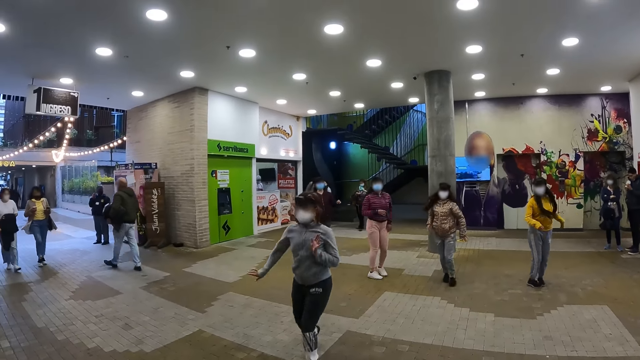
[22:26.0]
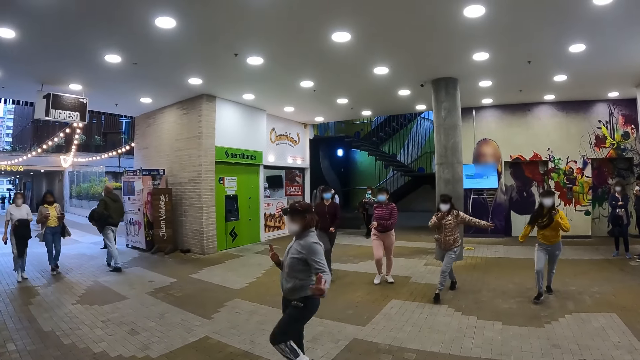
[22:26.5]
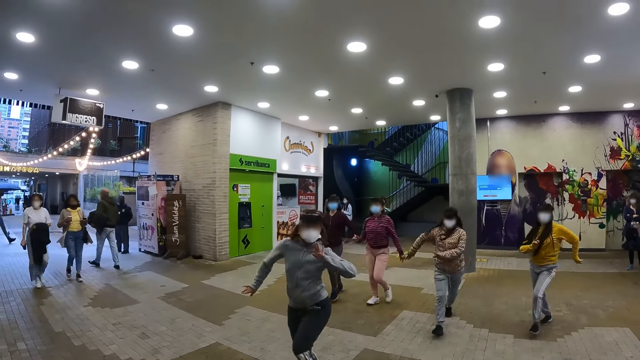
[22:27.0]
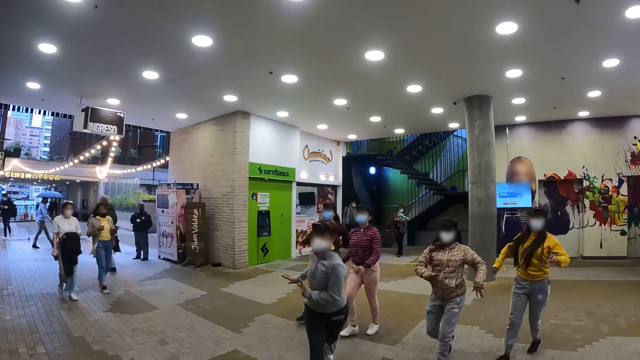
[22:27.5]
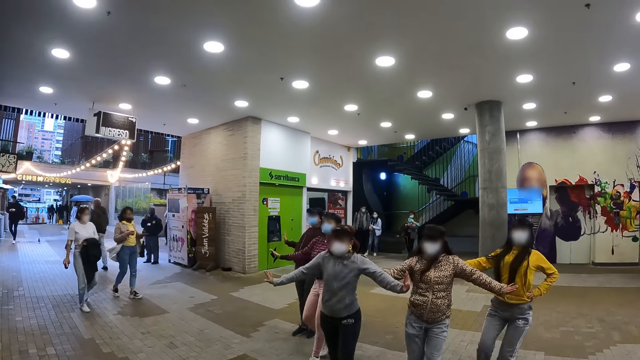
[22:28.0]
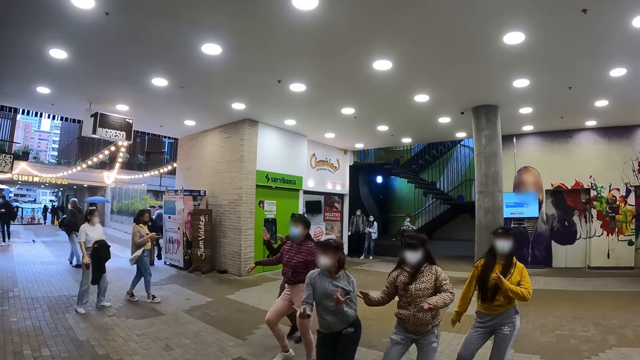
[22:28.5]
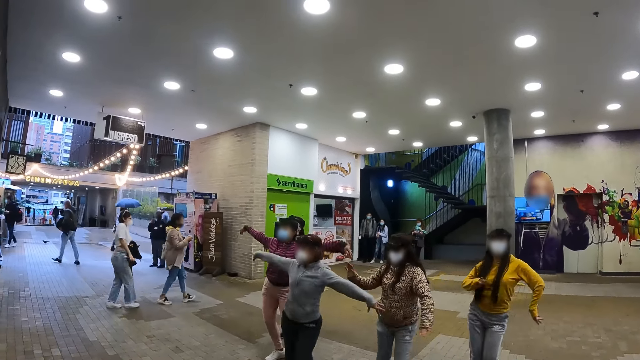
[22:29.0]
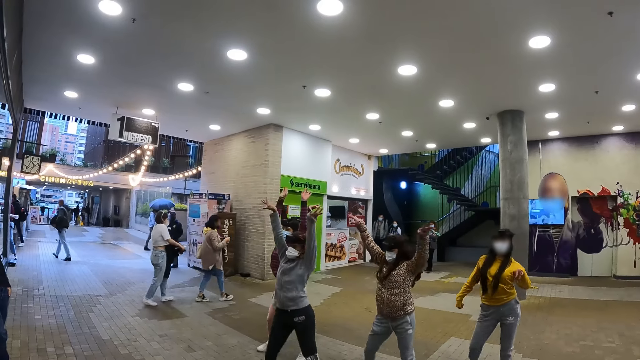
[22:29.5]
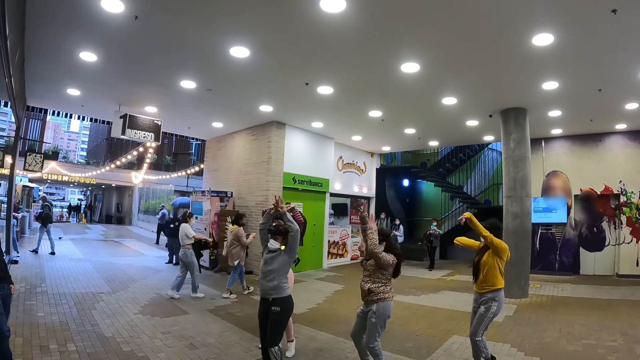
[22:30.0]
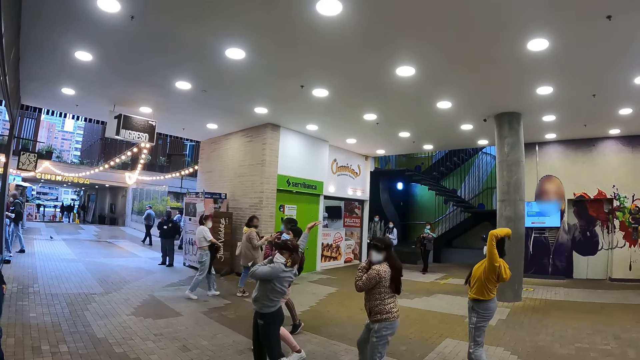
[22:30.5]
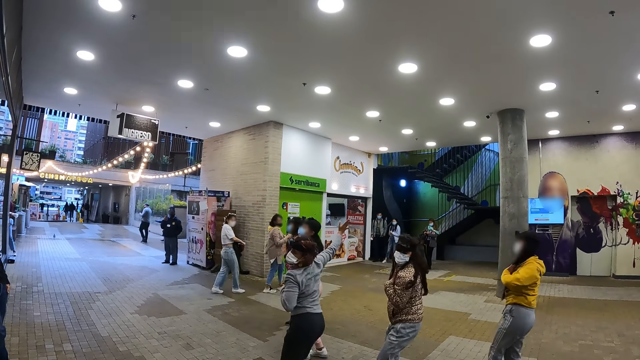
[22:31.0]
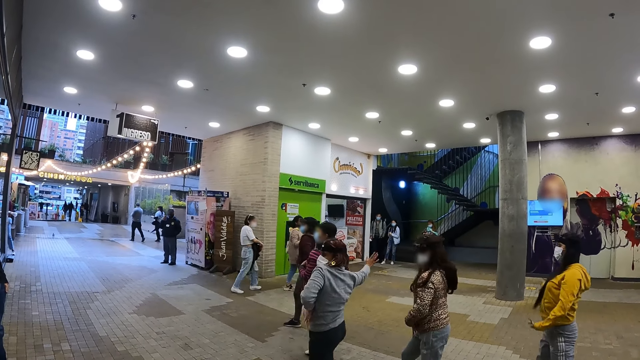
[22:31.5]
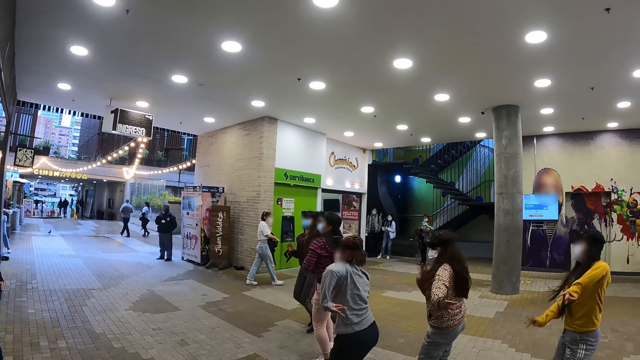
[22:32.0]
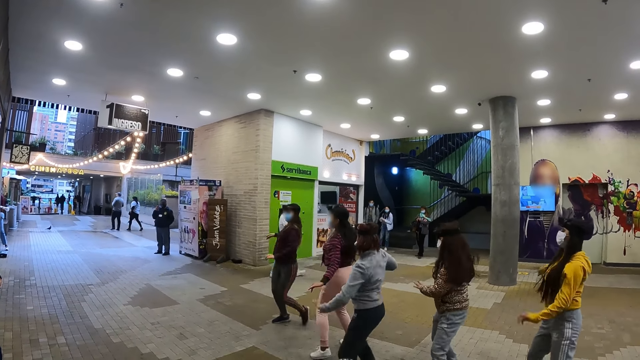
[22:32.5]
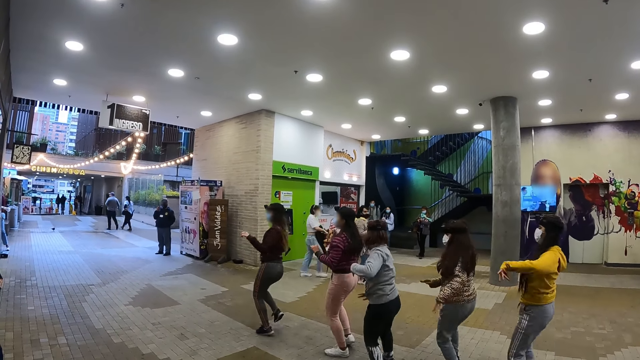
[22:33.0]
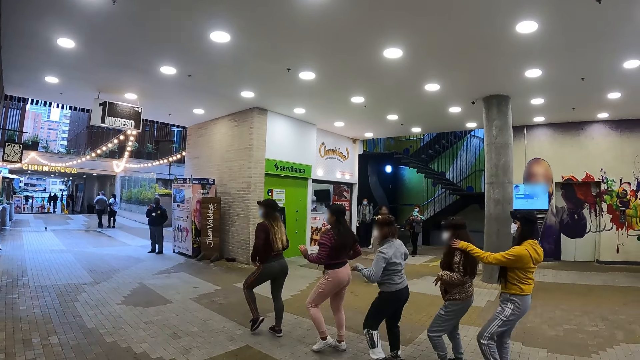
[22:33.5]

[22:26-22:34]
A woman dances with the colleagues.

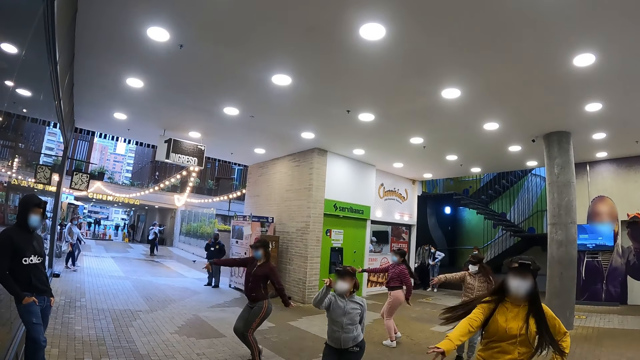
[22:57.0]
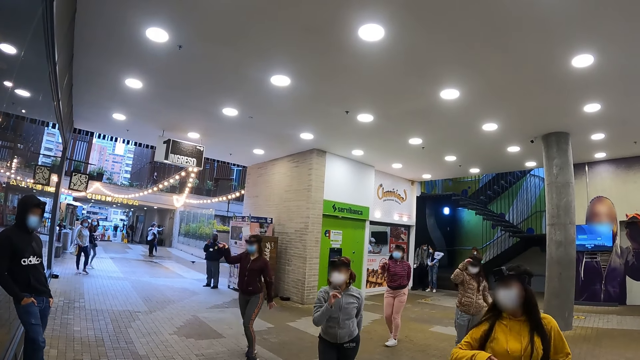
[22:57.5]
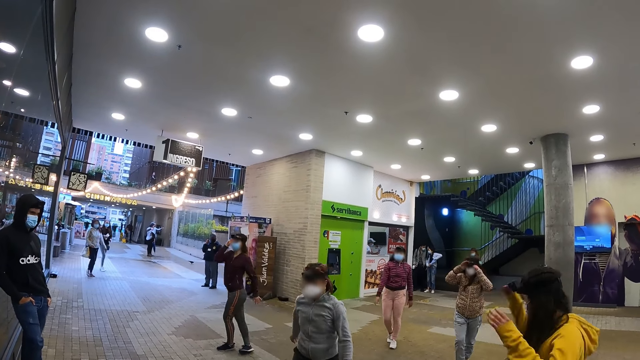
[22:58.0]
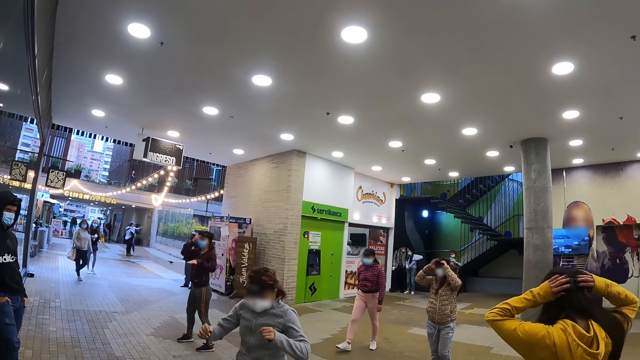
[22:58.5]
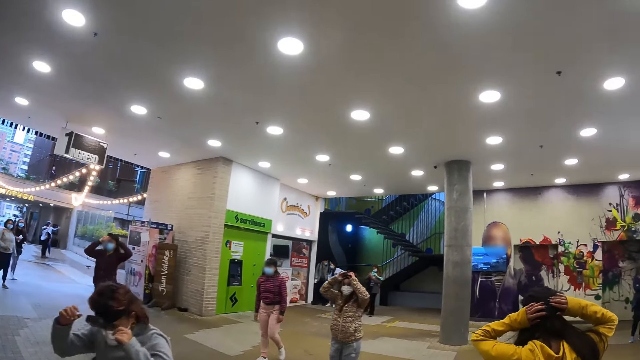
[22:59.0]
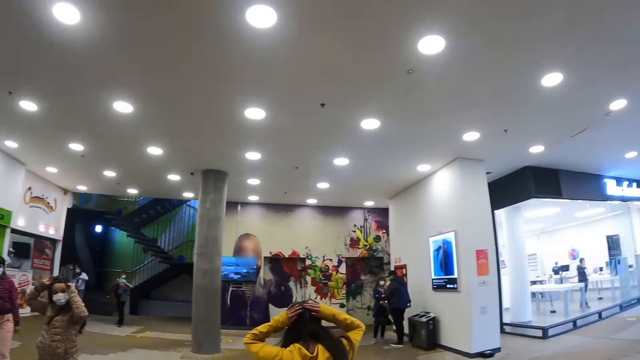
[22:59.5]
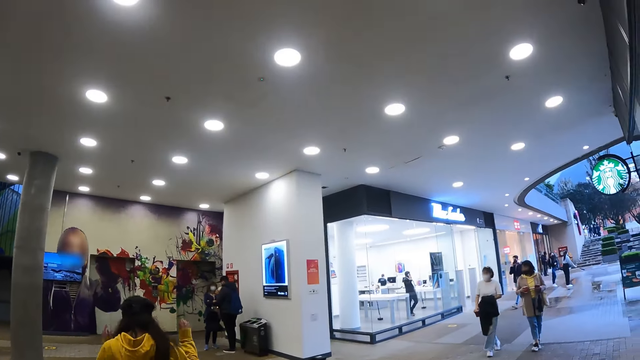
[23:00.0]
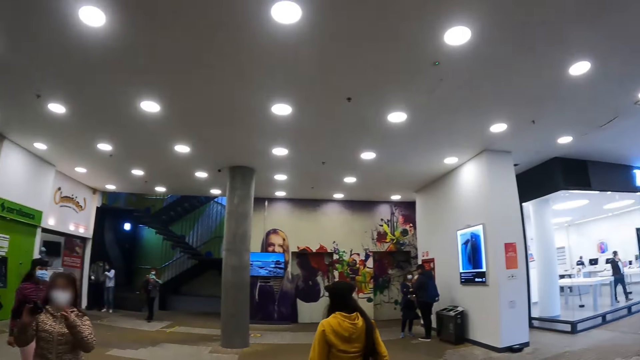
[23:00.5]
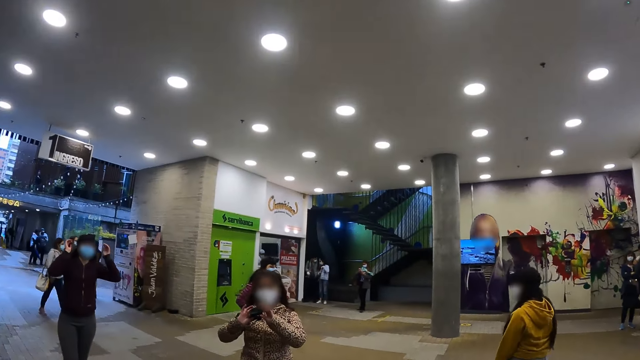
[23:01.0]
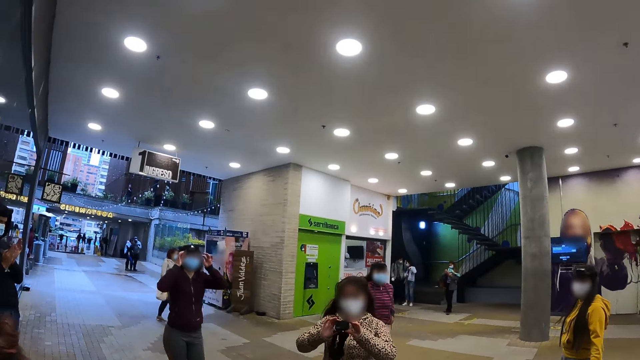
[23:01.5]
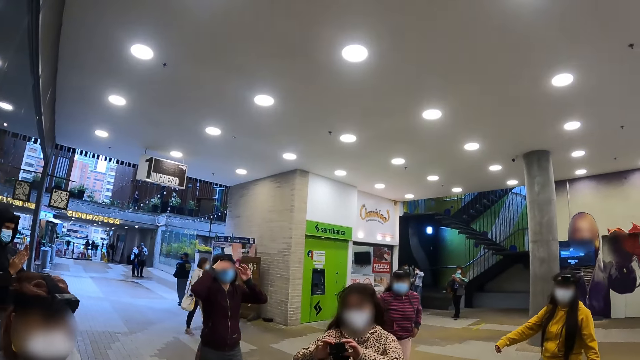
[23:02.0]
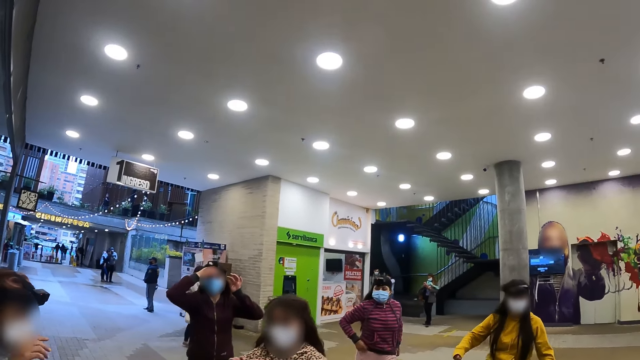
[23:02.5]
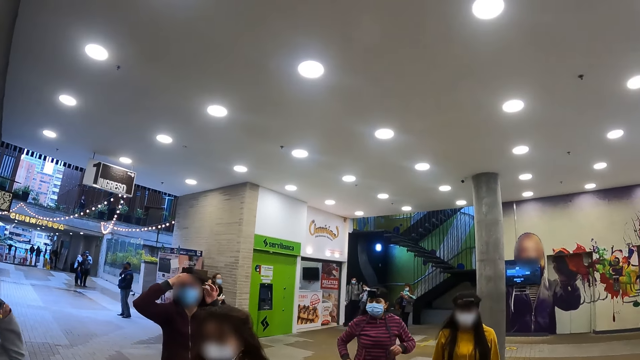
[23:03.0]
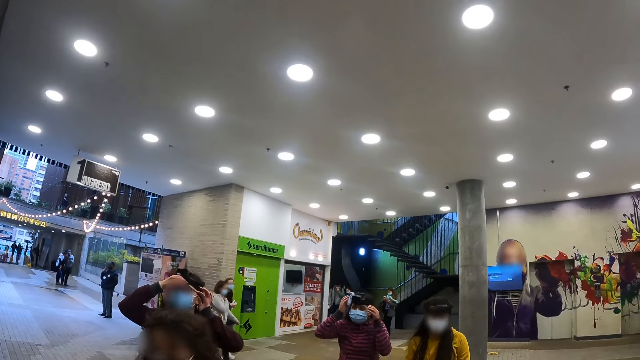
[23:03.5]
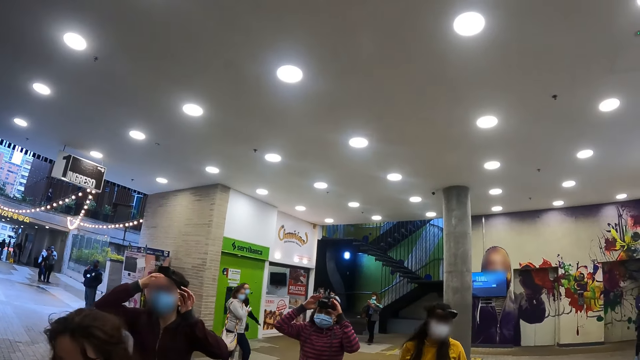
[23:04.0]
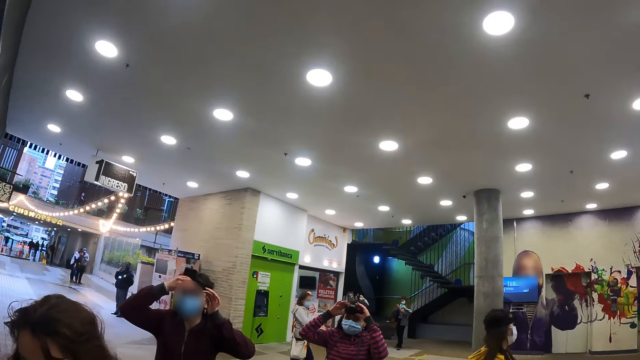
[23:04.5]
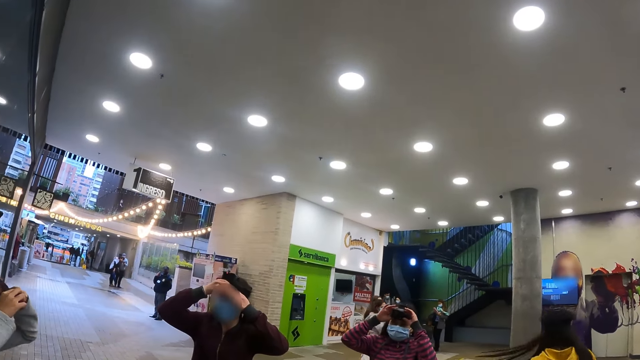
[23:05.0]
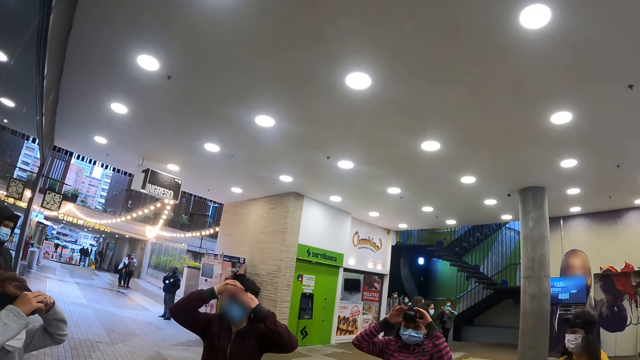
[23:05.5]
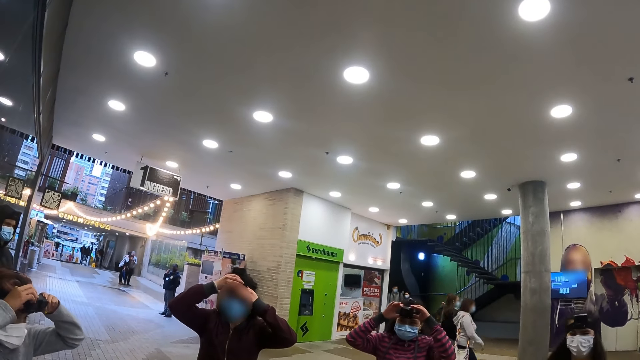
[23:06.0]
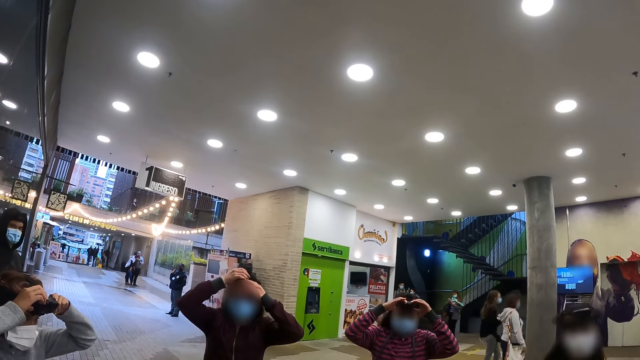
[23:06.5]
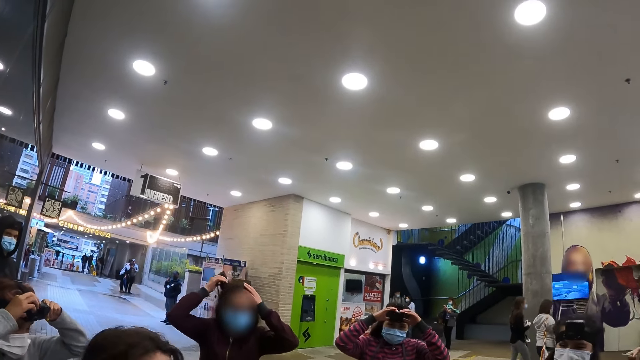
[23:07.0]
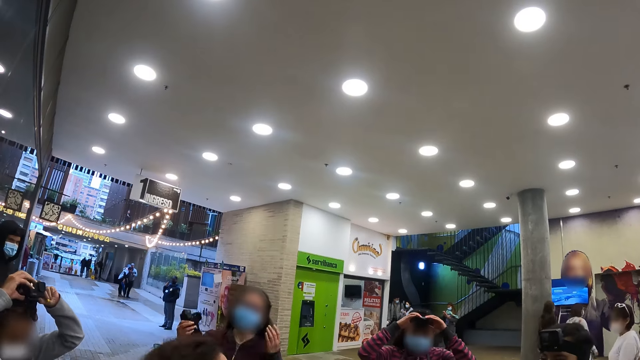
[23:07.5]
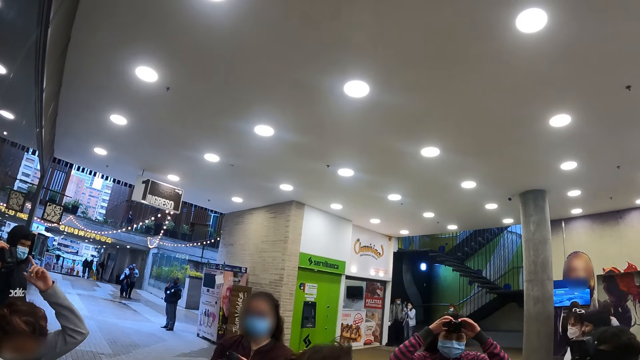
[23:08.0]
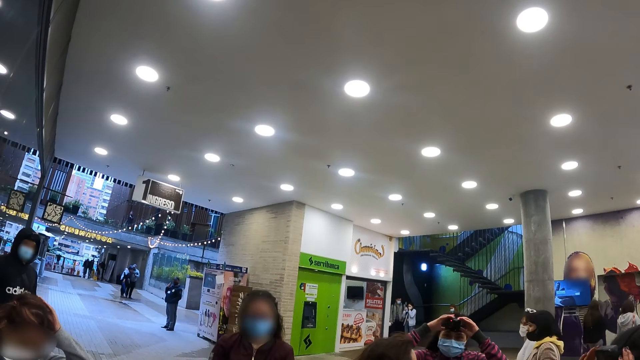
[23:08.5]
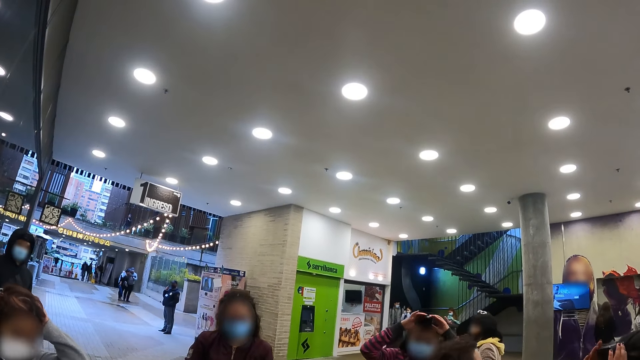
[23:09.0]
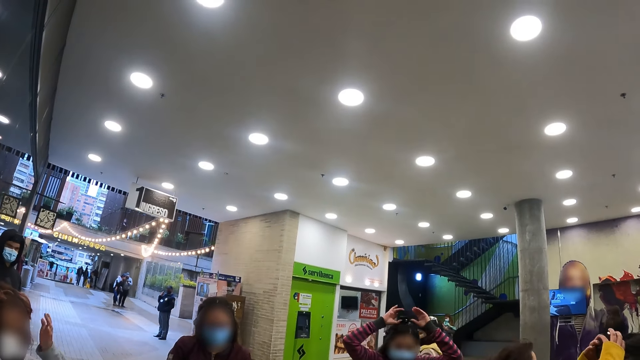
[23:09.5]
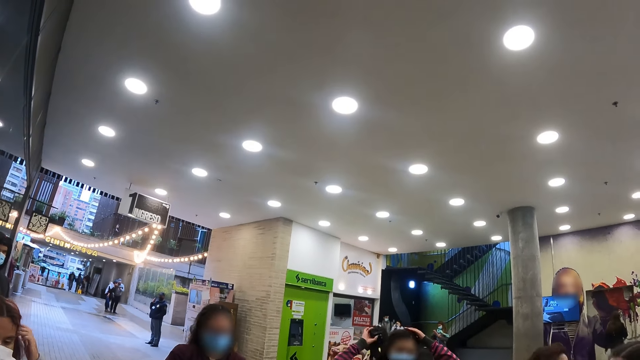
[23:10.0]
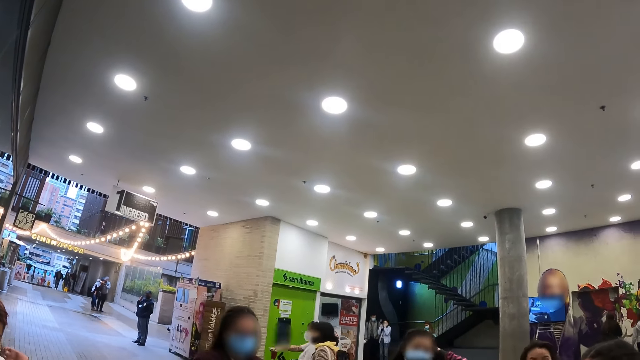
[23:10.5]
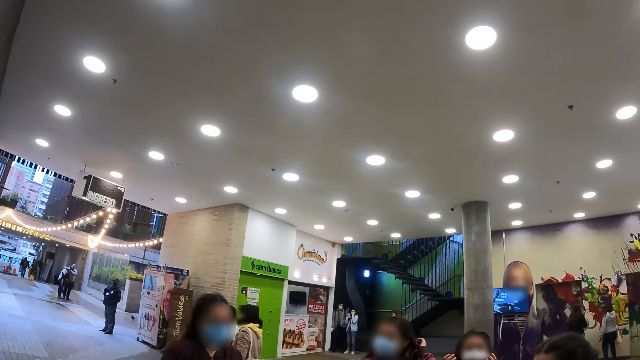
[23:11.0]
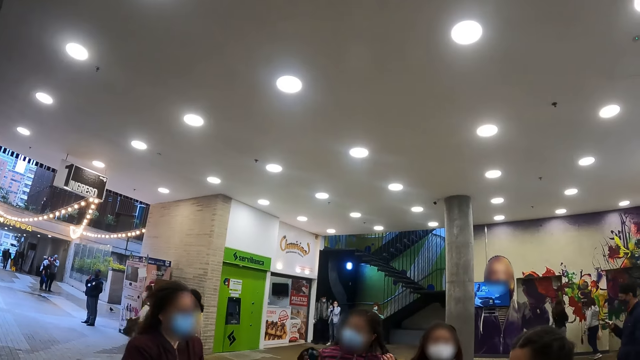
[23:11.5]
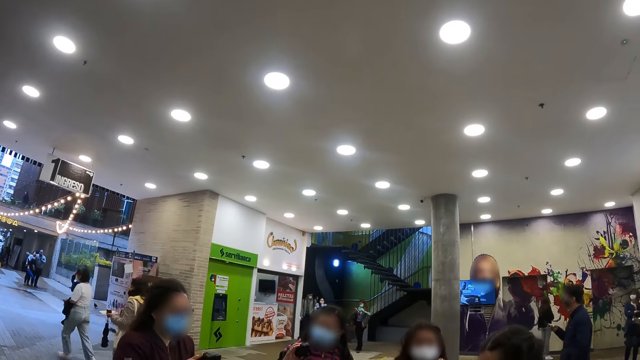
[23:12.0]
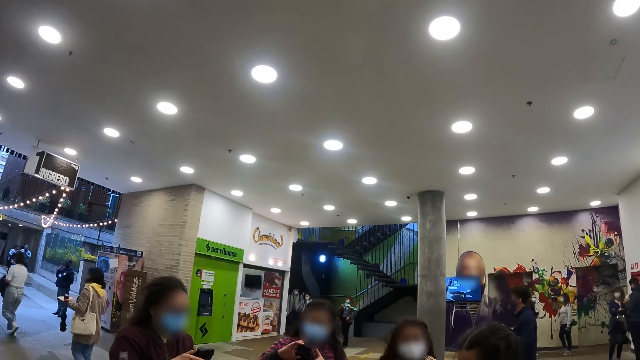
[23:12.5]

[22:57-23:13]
A person moves towards the camera wearer. Another person touches her hair. Two other persons touch their head cameras. The camera wearer looks around. He turns his head in a building. He looks at dancers in the building. The first person removes a camera from her head. Another person removes a camera from her head. The camera wearer looks up. The persons examine their cameras.
